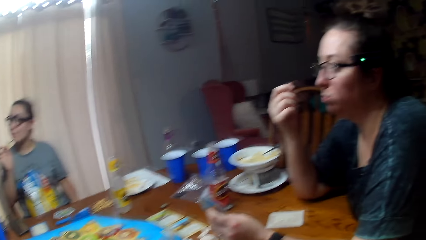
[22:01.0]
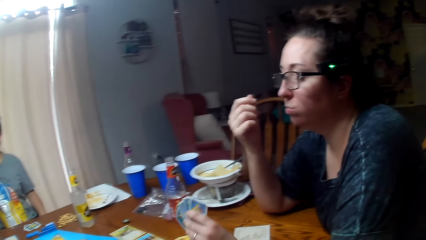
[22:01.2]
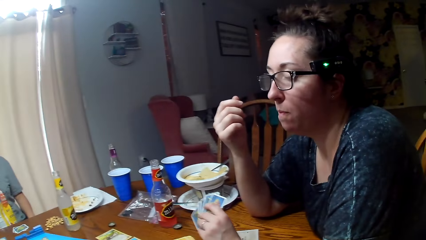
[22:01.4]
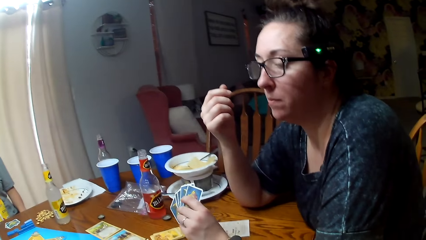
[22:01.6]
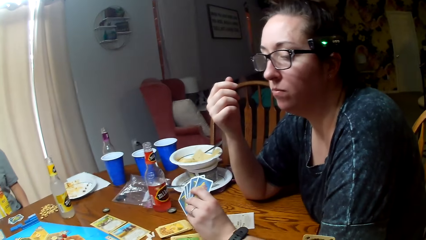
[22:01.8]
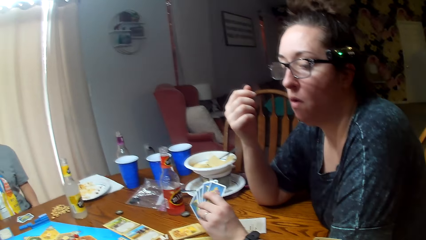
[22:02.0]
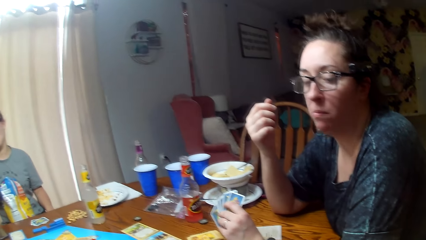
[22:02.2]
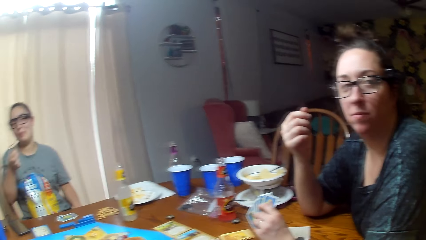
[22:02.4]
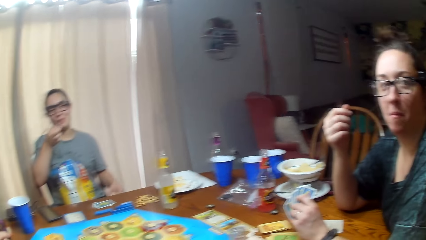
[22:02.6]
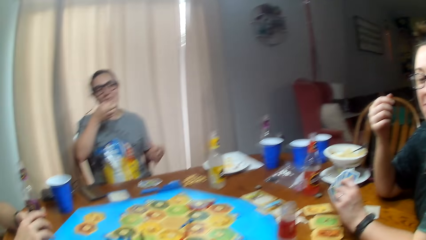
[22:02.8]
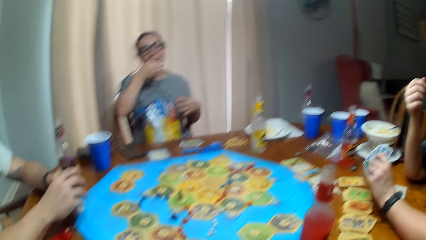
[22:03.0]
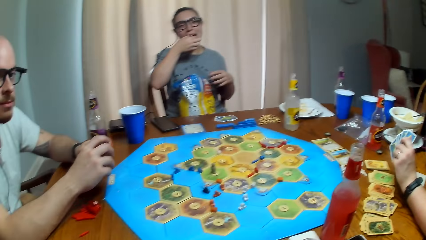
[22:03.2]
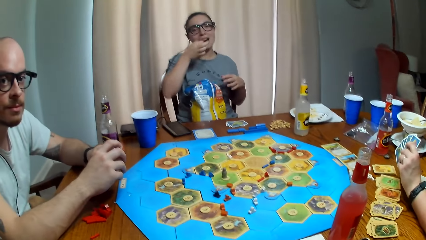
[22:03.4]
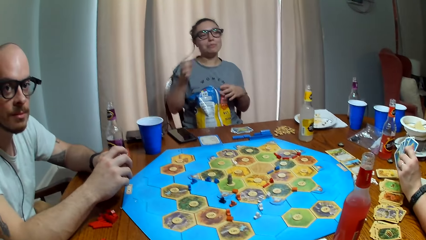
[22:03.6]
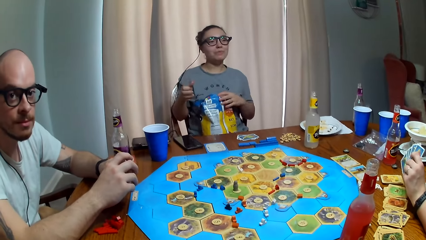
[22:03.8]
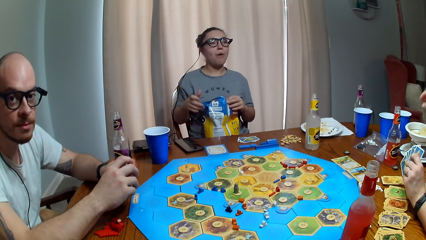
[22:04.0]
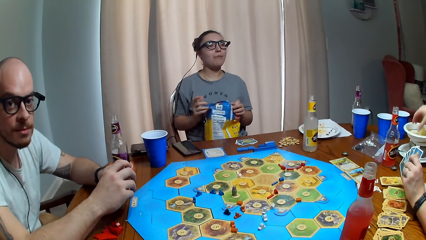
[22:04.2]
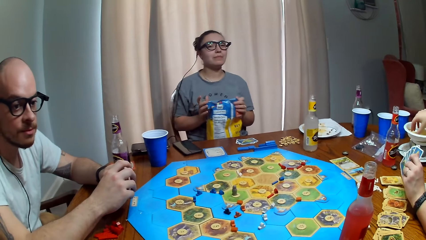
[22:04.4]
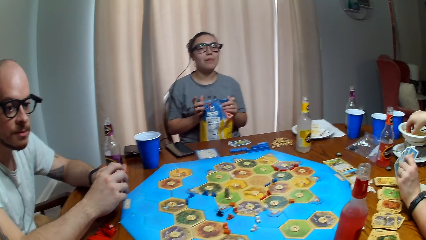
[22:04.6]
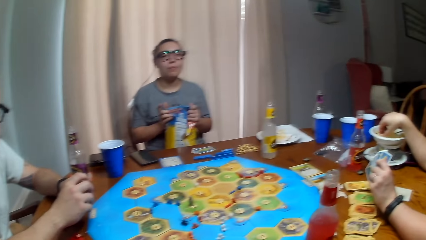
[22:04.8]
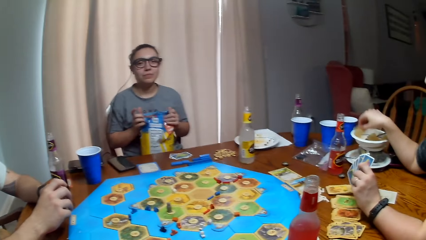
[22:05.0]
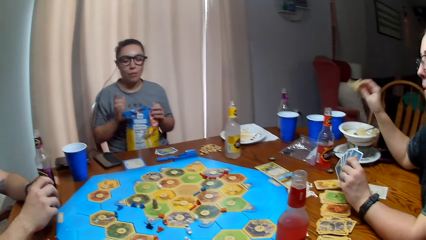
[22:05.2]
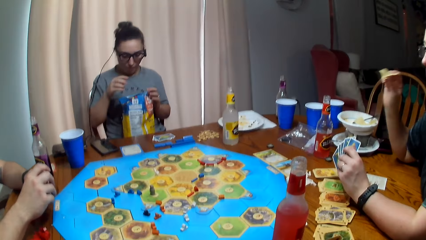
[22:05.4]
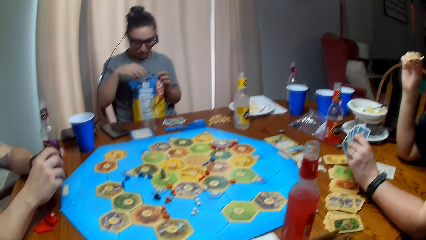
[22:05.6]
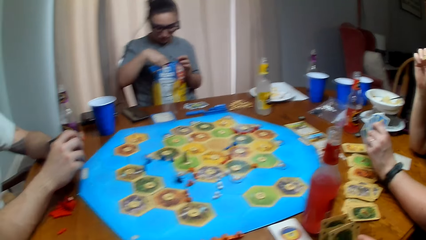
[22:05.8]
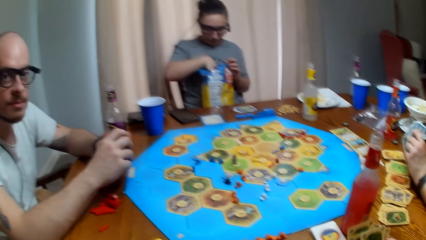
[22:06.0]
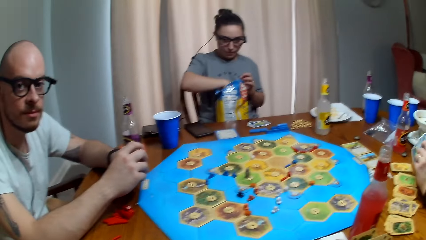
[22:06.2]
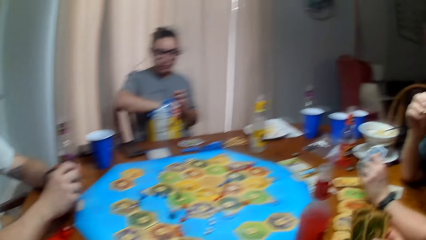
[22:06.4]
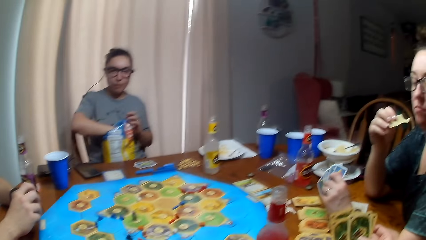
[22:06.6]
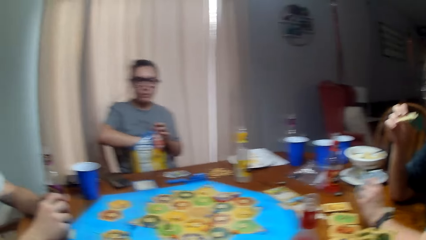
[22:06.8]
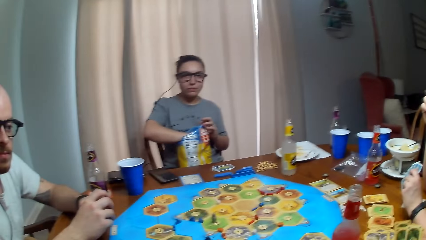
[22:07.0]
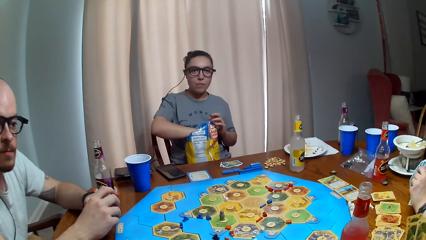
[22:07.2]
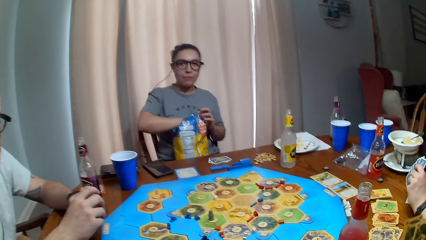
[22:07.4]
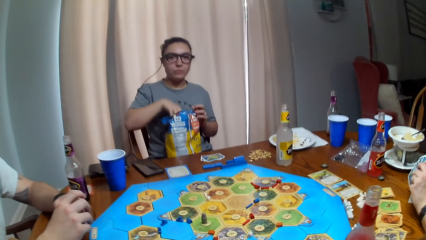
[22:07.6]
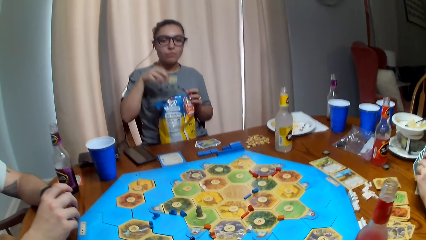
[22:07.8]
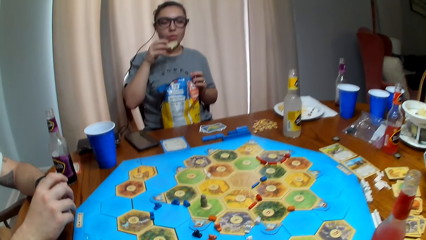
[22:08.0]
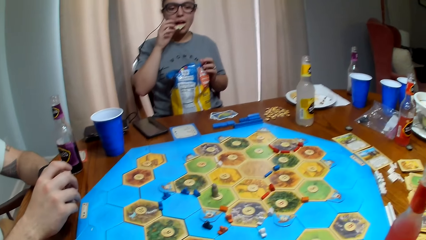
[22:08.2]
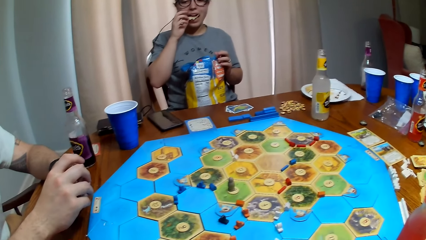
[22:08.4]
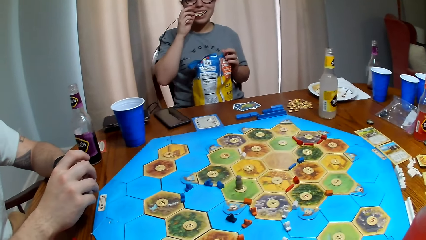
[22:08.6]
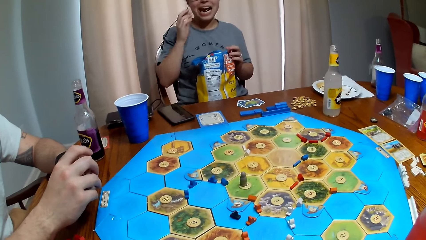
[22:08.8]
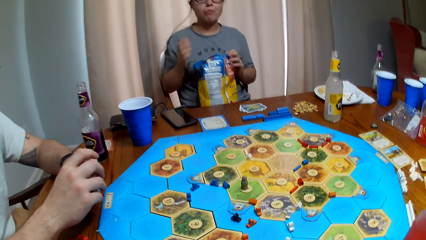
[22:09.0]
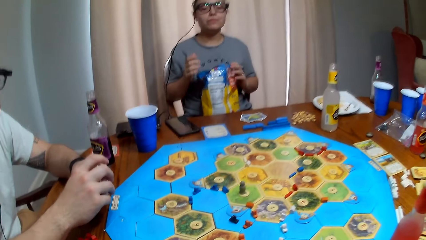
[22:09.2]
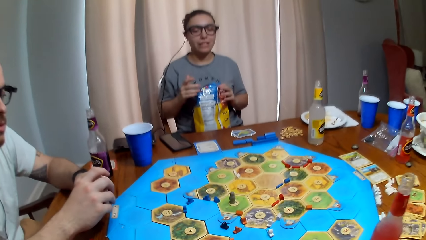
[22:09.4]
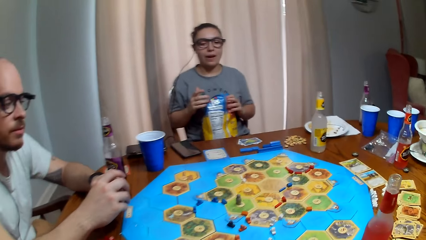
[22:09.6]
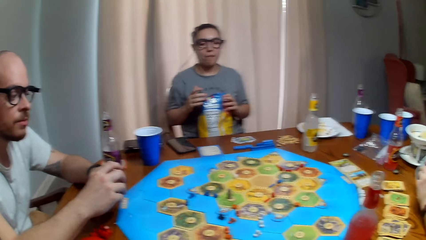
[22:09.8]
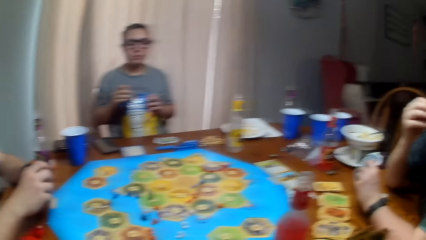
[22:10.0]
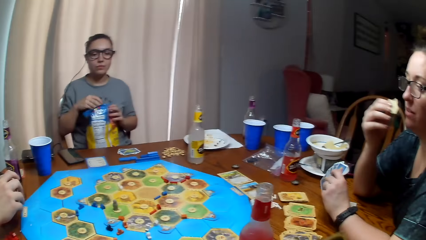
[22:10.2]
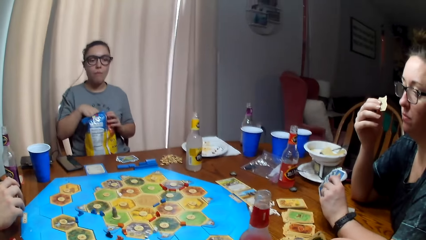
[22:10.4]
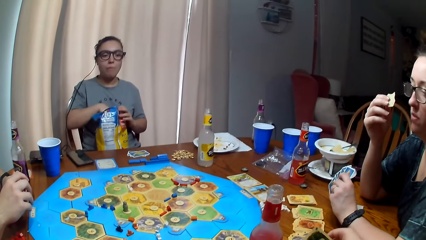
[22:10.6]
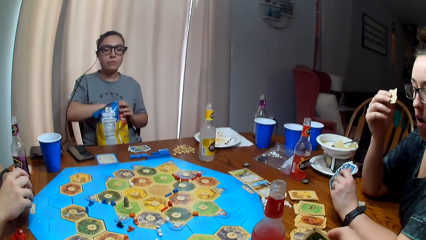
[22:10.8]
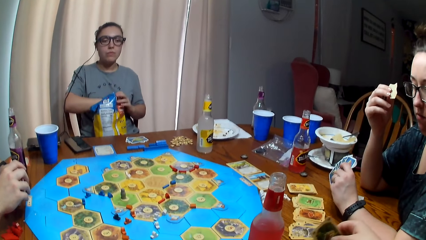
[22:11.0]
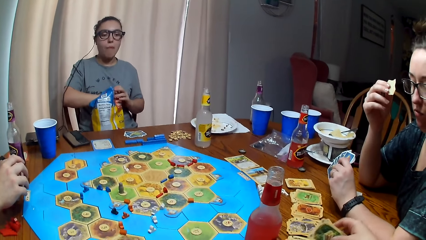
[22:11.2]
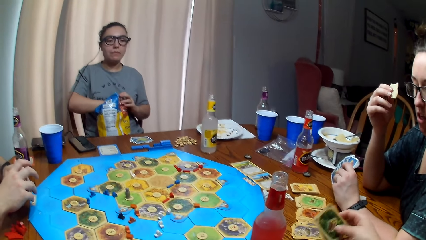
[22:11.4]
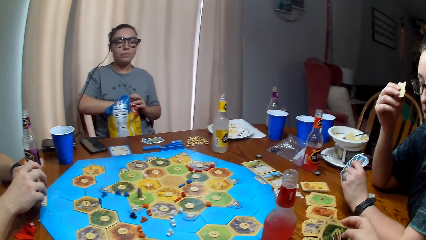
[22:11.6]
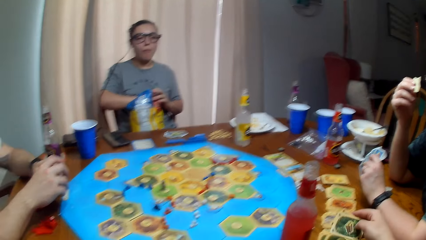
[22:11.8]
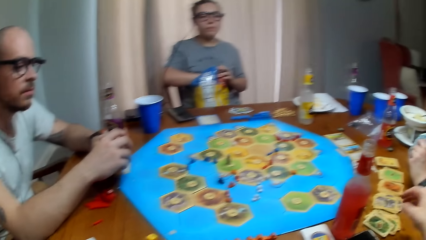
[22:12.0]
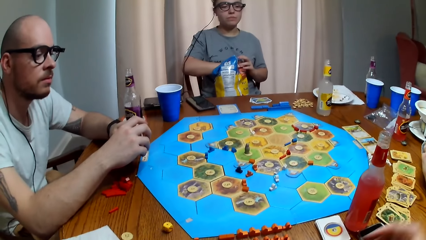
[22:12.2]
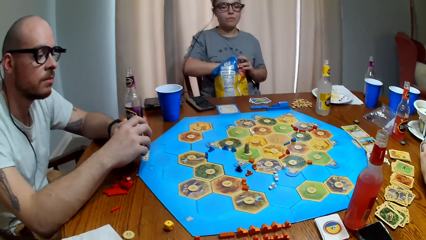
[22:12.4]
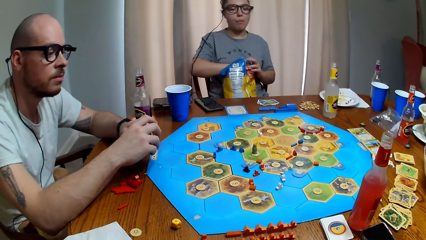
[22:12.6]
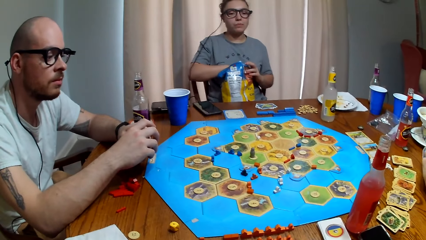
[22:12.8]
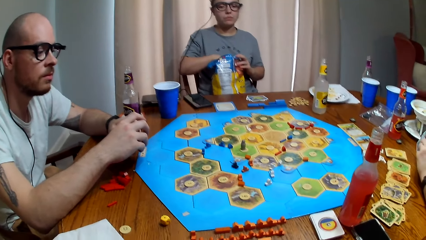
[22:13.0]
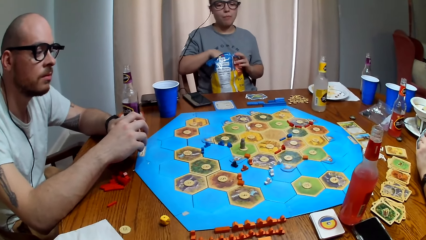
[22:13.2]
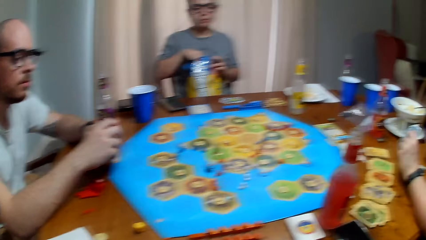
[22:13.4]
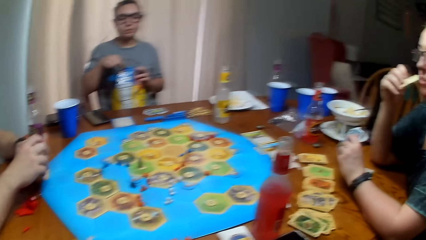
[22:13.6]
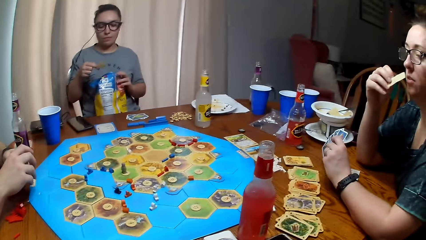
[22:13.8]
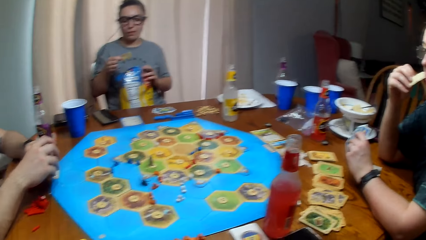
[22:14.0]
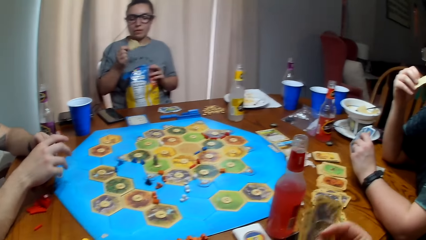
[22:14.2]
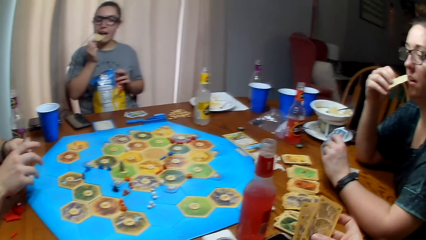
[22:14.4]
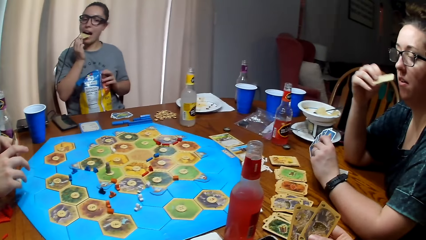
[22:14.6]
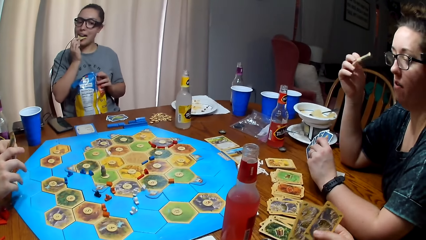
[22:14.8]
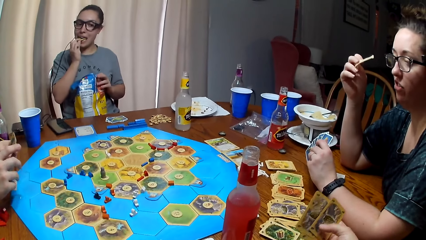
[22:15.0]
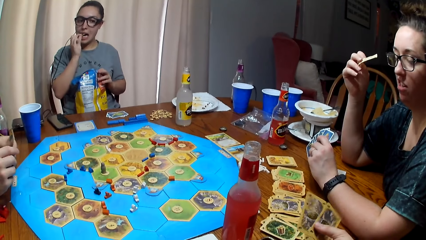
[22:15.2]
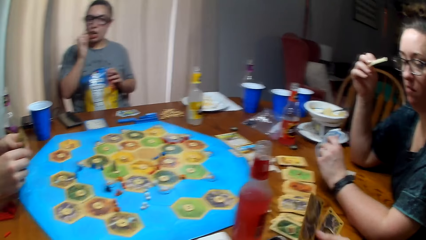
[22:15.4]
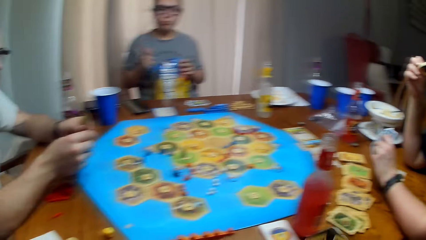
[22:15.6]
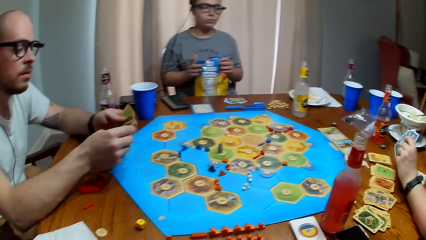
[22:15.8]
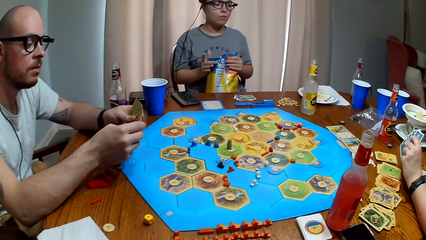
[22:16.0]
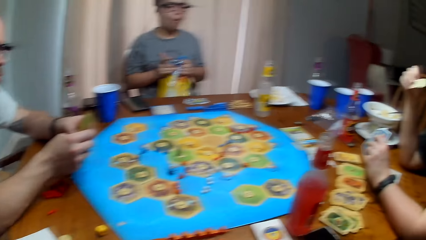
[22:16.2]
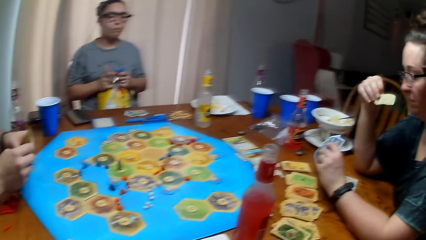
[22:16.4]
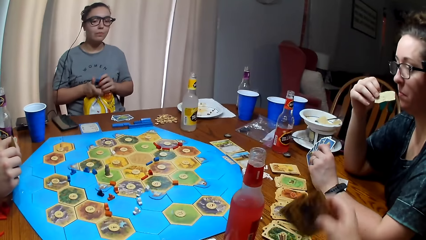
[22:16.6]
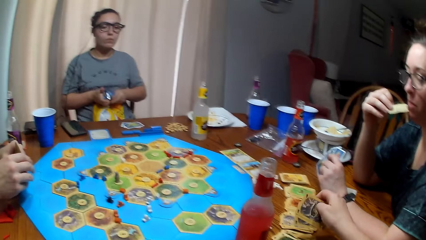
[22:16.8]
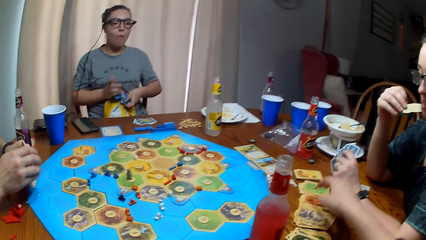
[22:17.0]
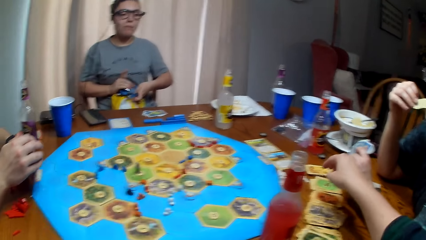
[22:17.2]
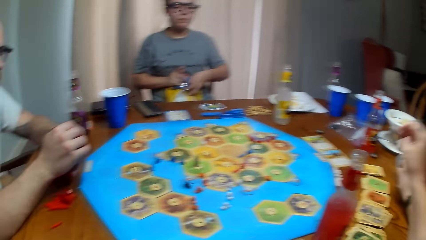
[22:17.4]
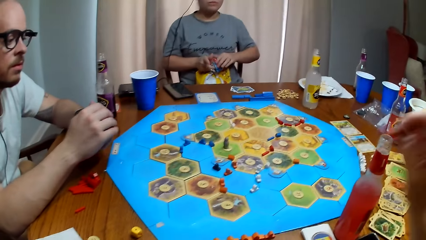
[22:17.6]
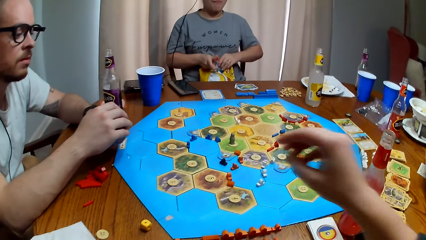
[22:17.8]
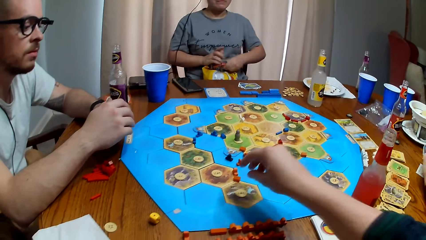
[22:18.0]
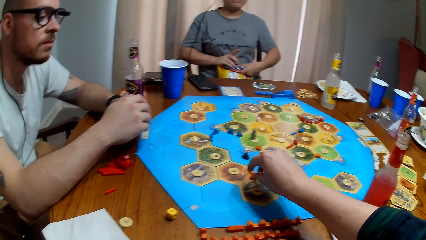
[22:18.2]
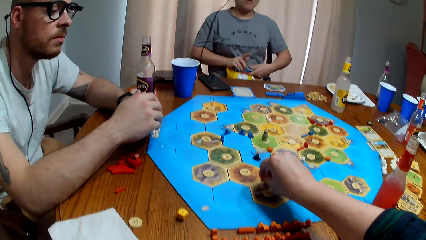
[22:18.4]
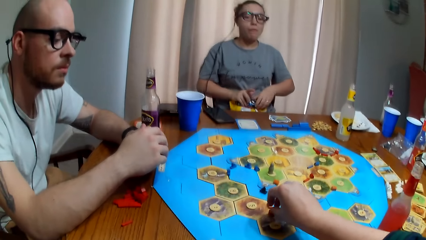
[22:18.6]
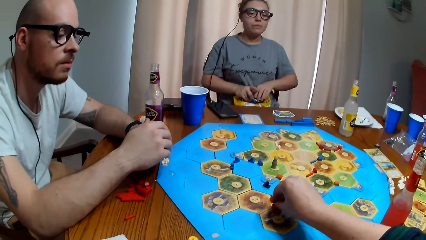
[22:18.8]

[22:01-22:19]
A person eats a crisp from her plate. Another person eats crisps from the bag of crisps. Someone talks. The camera wearer drops his cards on the table.
